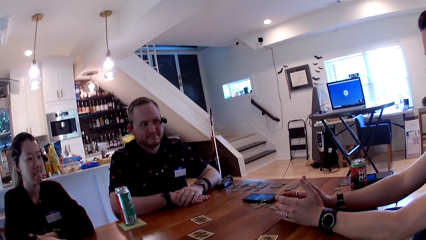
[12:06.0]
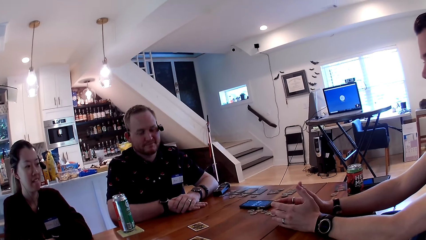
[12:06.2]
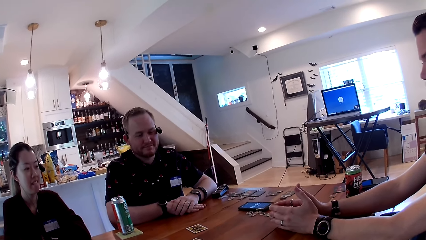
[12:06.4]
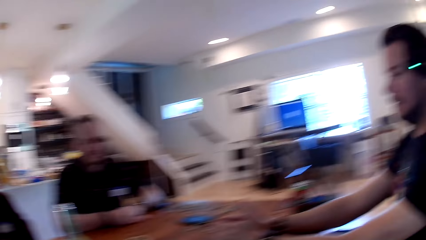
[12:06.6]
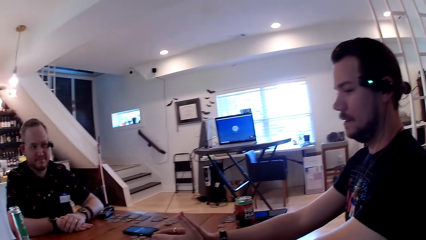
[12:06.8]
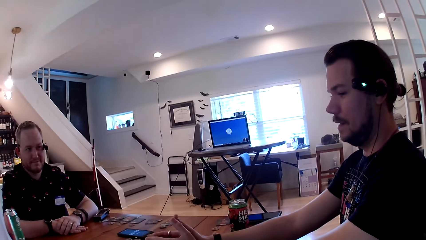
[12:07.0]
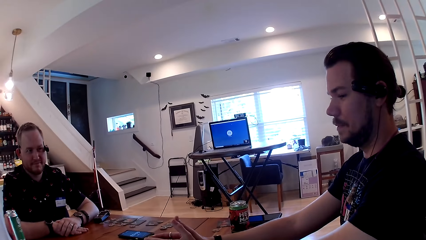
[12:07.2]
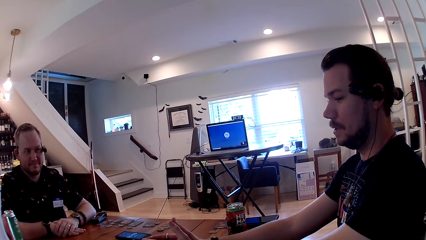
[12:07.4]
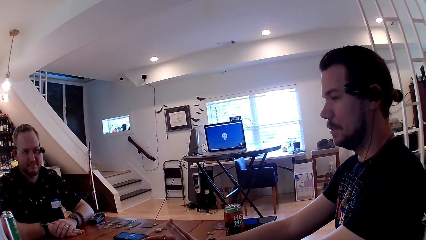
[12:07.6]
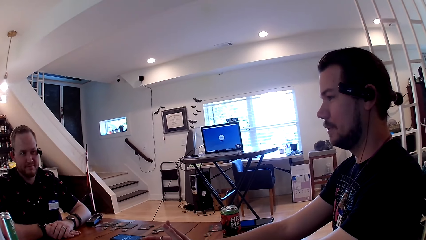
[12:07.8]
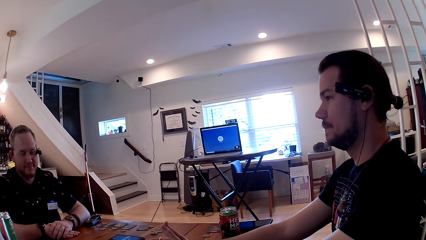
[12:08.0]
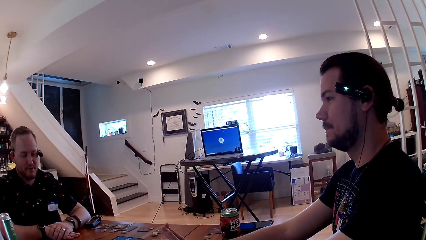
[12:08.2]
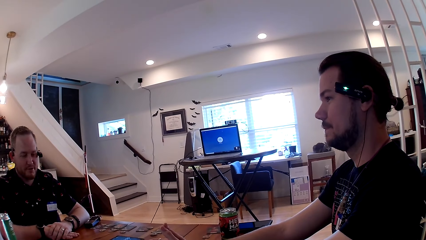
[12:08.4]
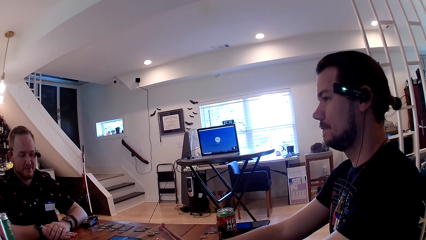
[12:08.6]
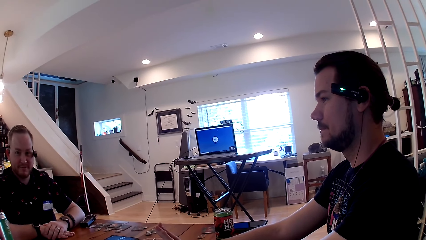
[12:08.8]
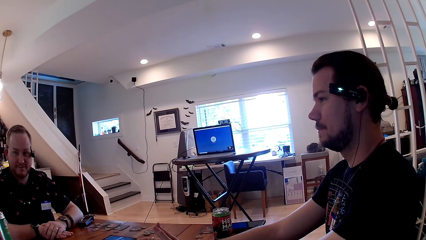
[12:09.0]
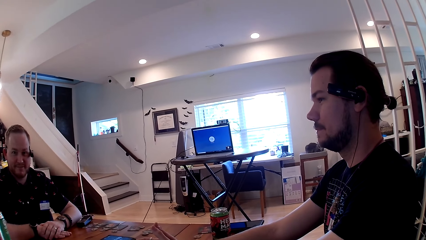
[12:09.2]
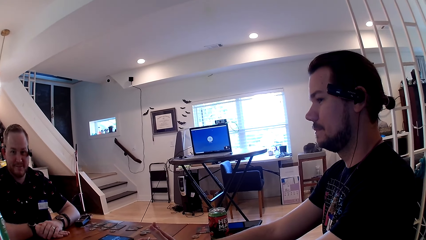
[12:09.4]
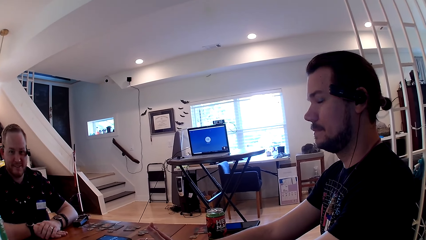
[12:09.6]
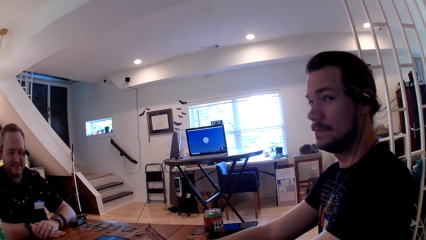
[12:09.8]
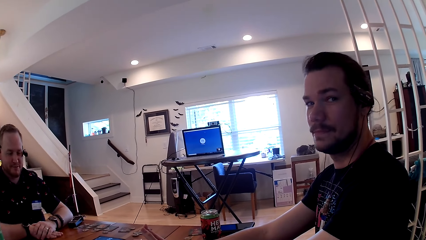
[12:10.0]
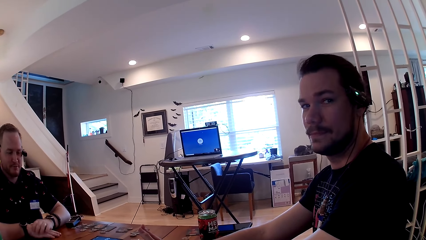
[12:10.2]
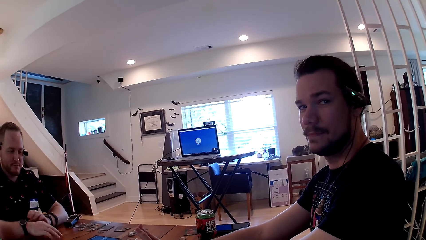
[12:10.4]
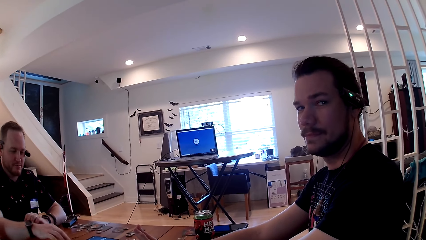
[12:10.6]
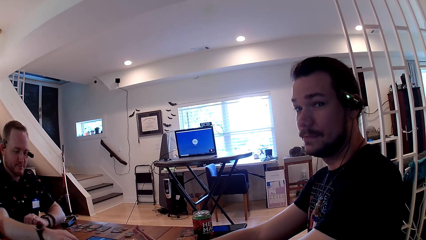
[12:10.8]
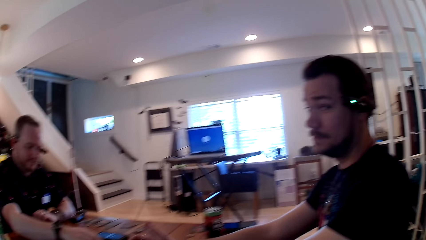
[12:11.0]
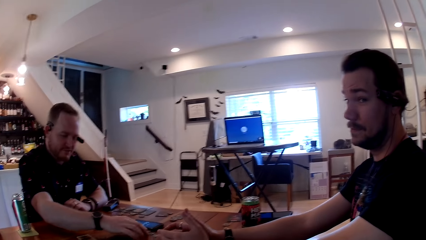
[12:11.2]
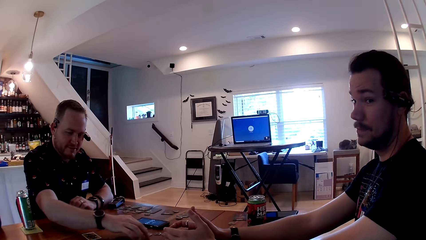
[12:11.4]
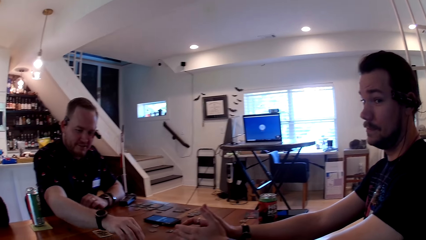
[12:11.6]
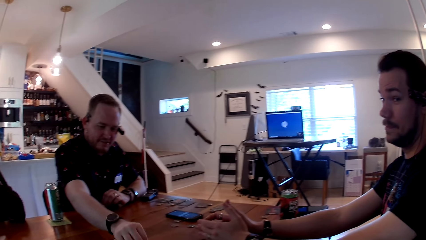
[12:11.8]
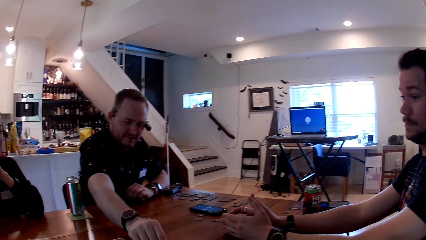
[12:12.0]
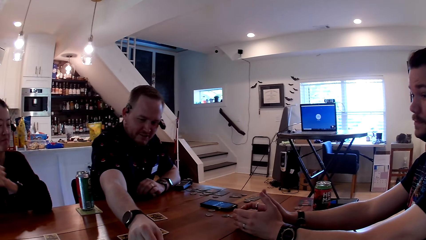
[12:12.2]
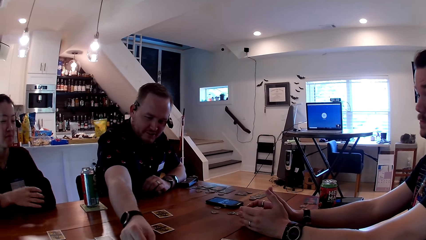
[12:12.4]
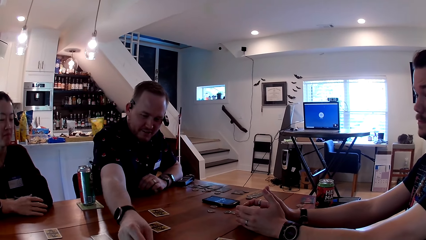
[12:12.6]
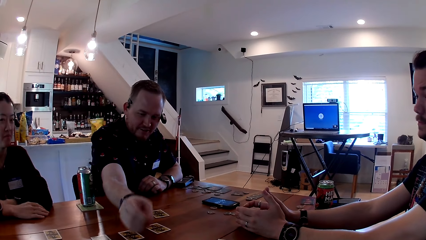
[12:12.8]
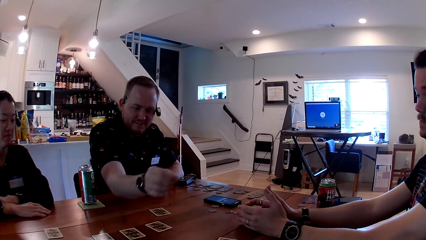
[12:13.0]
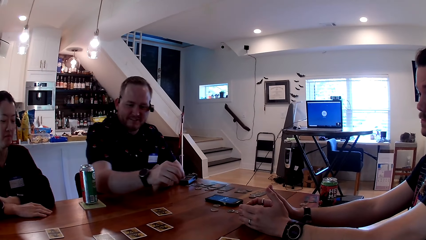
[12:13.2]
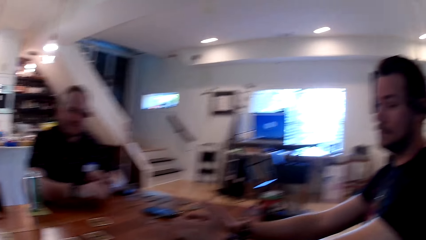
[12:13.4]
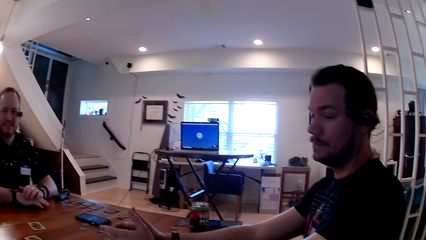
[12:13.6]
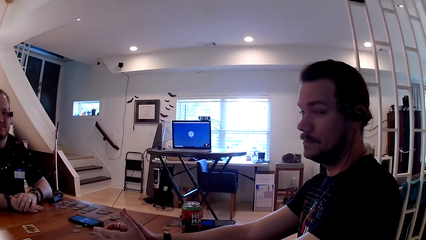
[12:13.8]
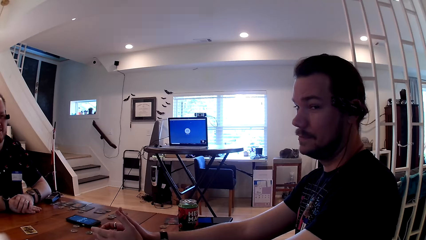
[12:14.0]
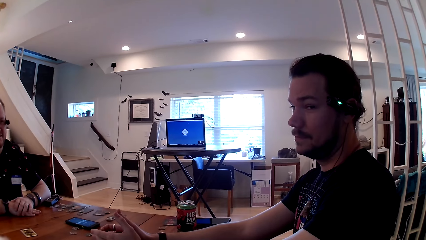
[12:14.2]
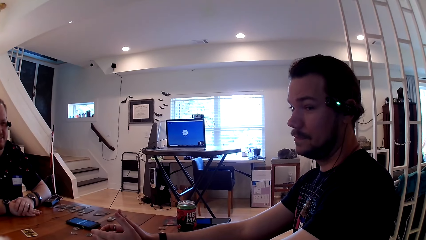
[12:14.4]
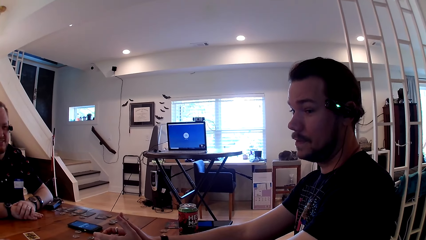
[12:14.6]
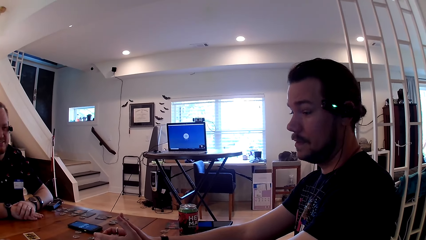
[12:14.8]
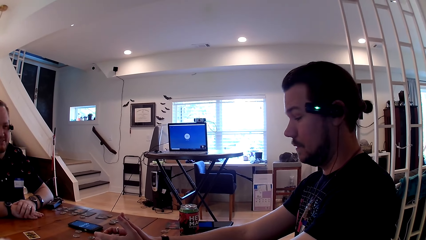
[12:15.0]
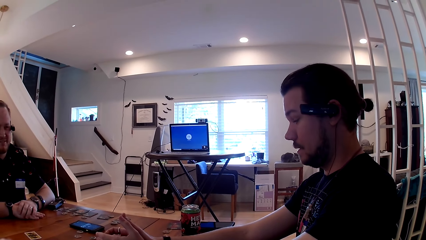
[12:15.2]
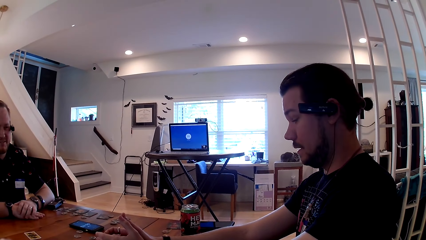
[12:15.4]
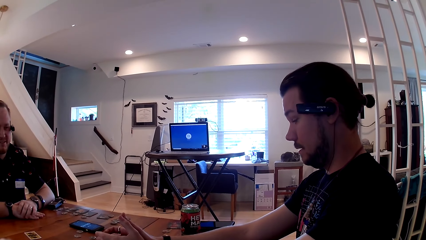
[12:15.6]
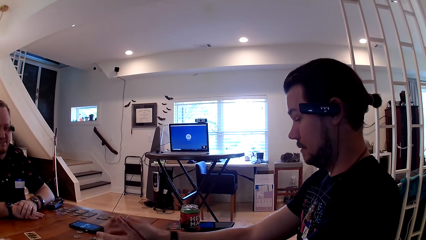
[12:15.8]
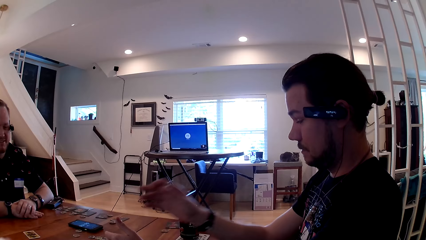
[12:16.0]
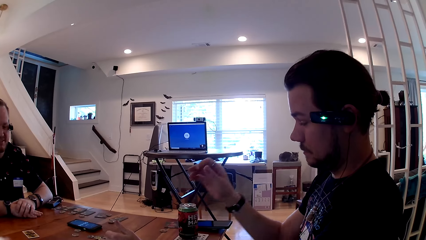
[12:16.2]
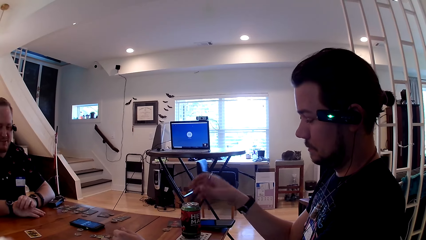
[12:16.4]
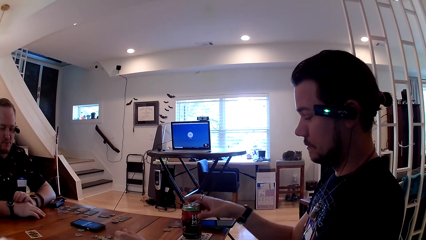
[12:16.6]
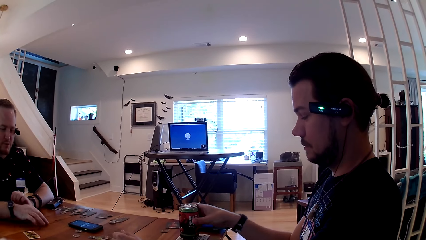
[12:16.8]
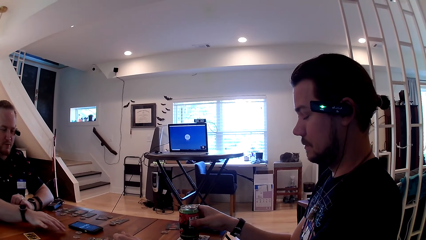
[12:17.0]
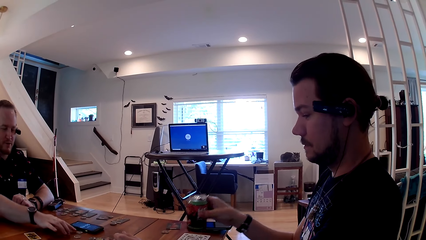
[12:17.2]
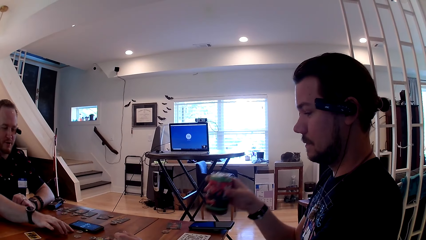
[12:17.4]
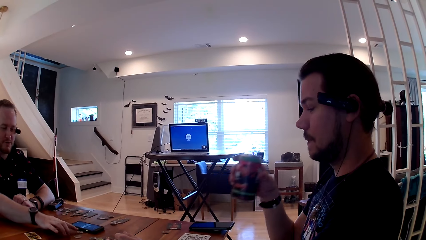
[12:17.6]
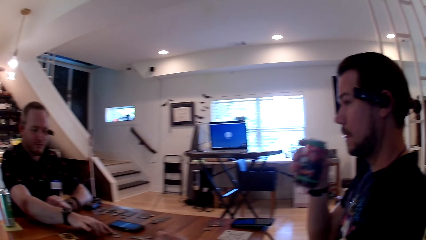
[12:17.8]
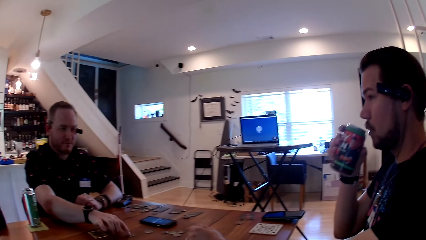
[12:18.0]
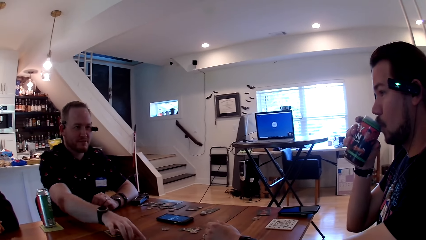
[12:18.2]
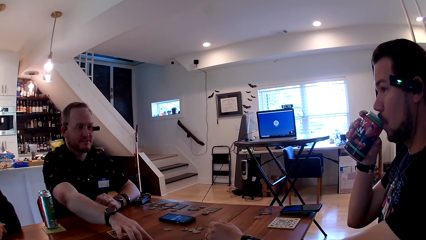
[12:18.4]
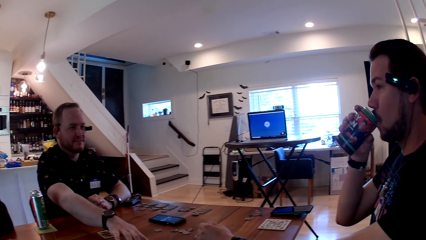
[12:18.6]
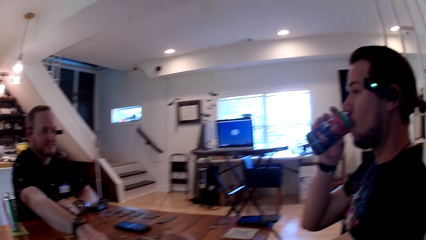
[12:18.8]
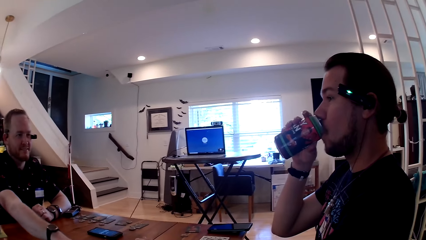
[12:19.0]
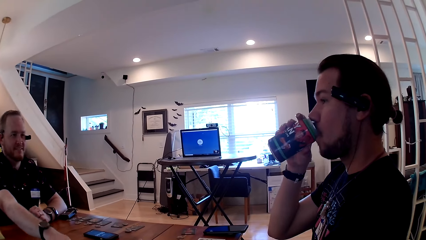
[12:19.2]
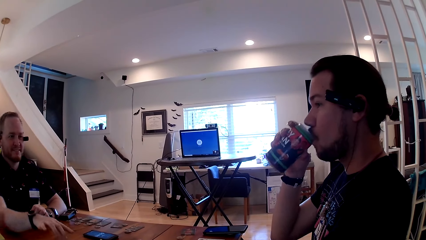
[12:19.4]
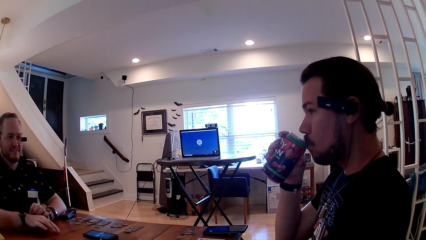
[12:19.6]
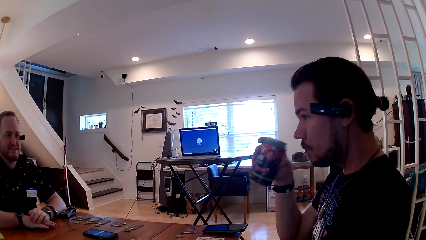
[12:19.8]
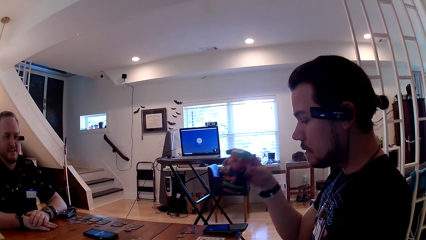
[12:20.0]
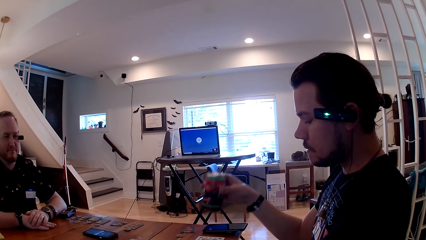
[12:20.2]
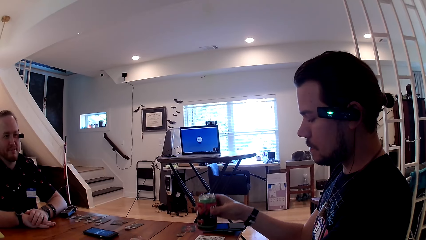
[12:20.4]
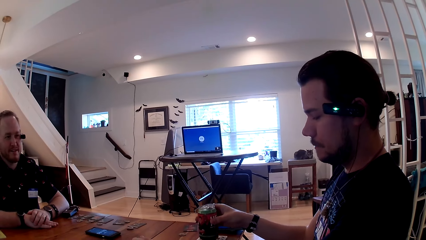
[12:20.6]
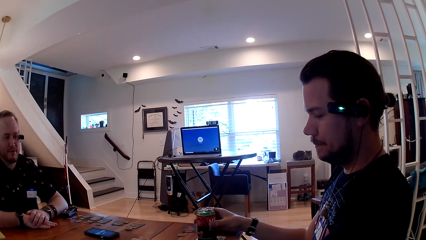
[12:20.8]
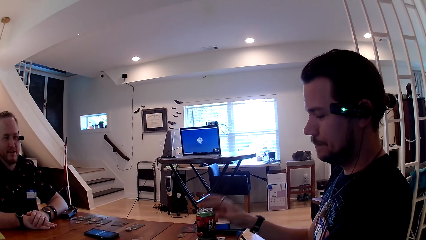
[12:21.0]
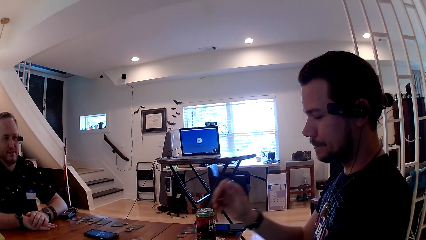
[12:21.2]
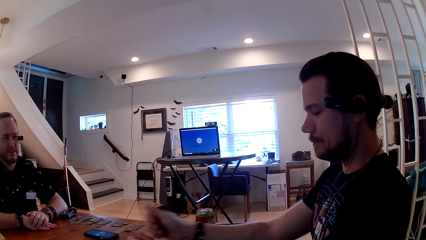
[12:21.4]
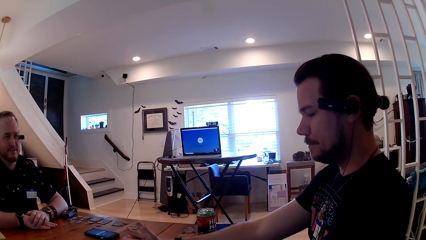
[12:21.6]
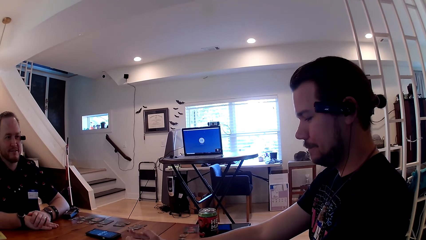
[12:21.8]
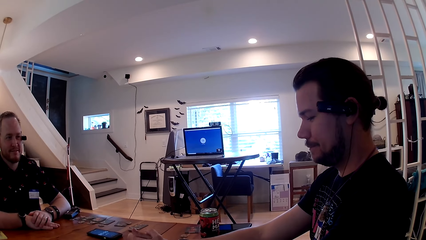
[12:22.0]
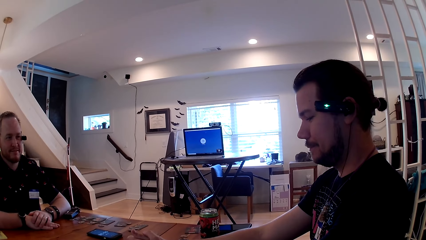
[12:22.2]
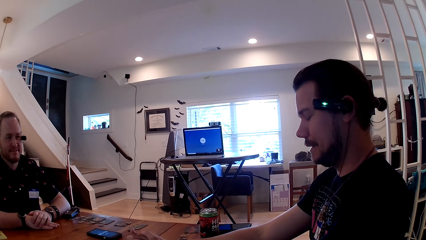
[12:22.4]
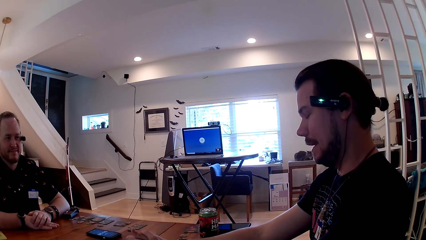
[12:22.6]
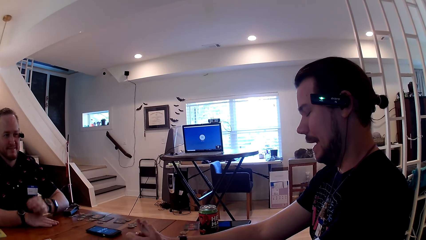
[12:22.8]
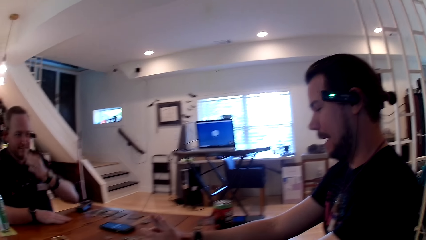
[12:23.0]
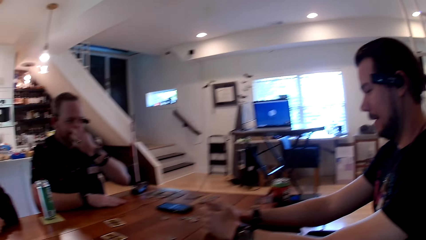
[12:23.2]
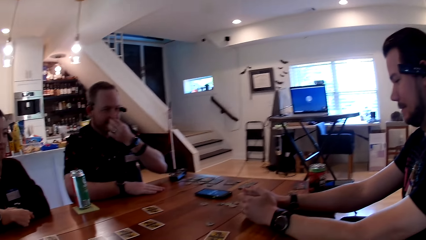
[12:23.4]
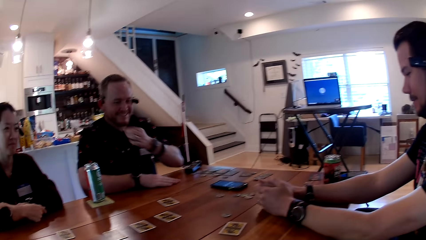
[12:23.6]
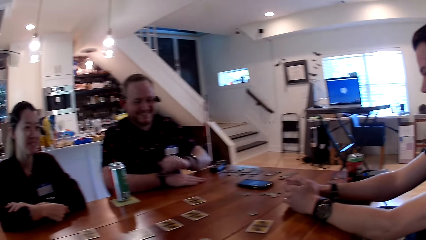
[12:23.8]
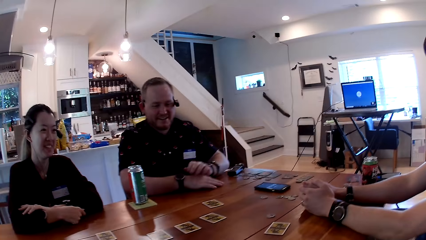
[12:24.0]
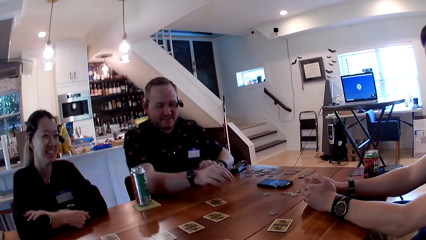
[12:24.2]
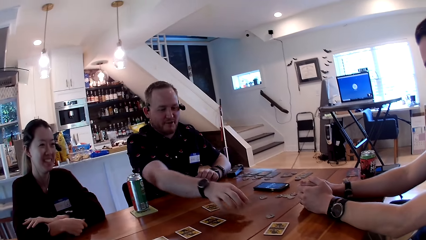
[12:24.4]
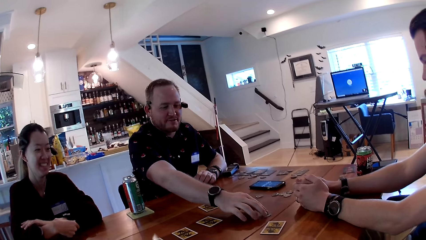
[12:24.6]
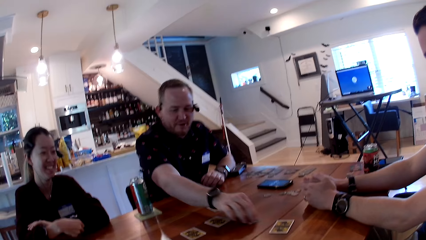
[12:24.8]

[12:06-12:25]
A man converses with a woman, another man and the camera wearer. The camera wearer converses with the woman, the other man and the first man. The other man picks a token on the table with his right hand and moves the token on the table with his right hand. The woman places her right hand on the table. The other man places his right hand on the table. The first man picks a canned drink or can from the table with his right hand. The first man places the canned drink on the table with his right hand. The first man drinks from the can. The first man places the canned drink on the table with his right hand again. The first man places his right hand on the table. The other man scratches his moustache with his left hand. The camera wearer looks around.
